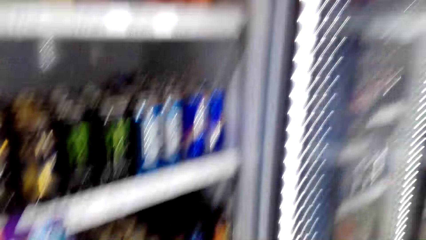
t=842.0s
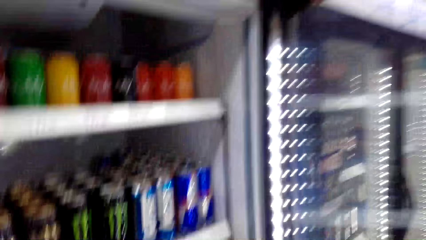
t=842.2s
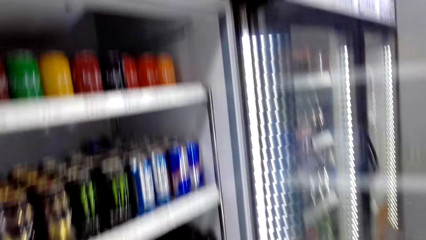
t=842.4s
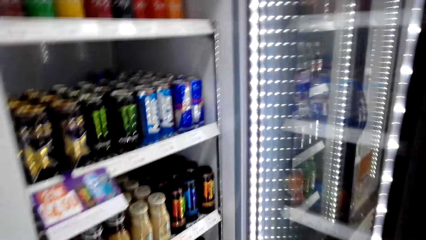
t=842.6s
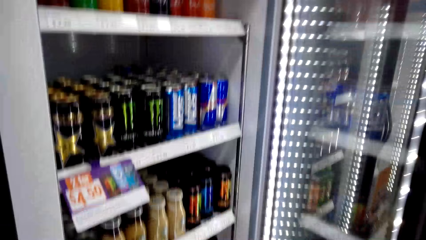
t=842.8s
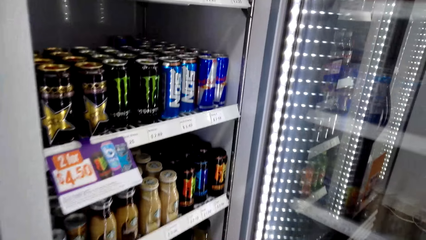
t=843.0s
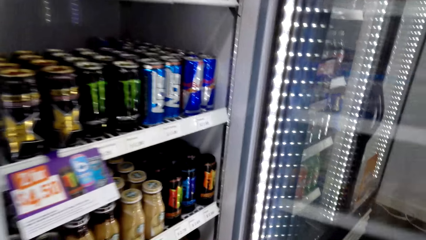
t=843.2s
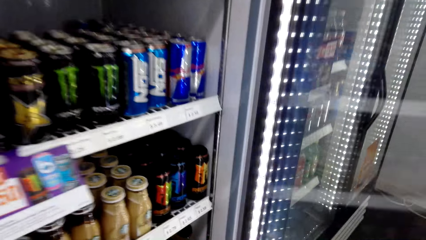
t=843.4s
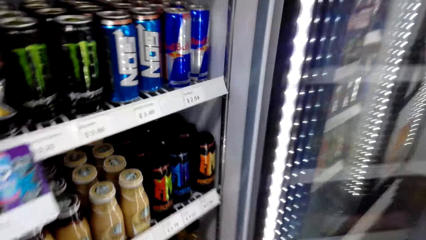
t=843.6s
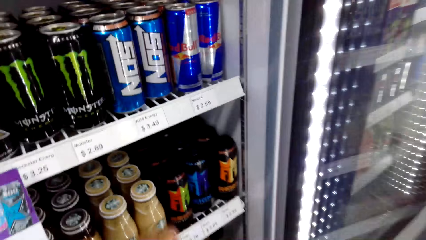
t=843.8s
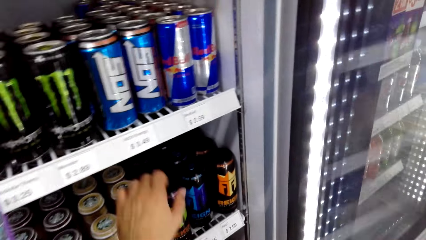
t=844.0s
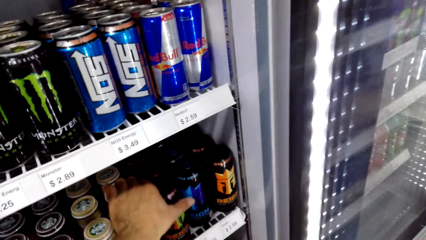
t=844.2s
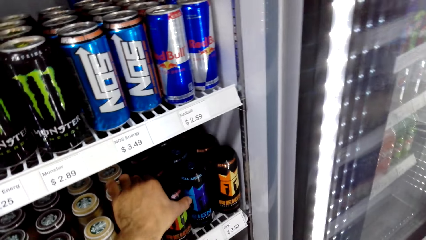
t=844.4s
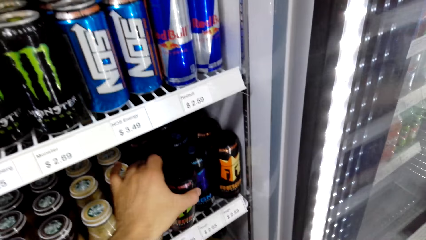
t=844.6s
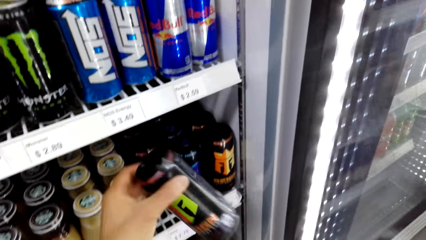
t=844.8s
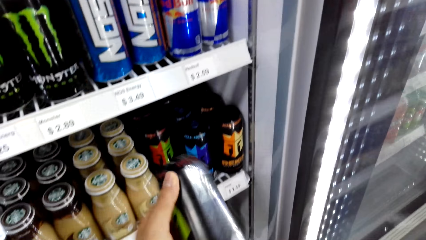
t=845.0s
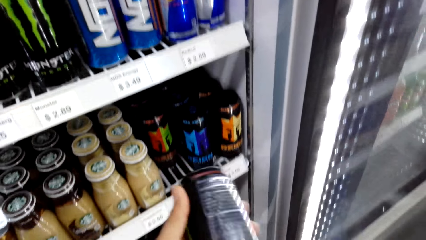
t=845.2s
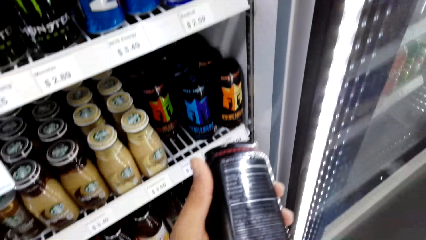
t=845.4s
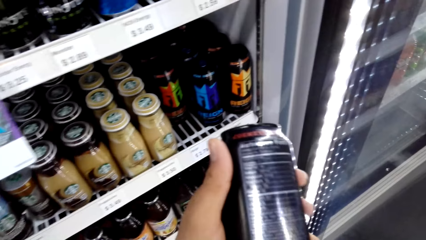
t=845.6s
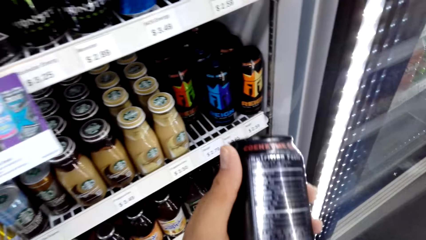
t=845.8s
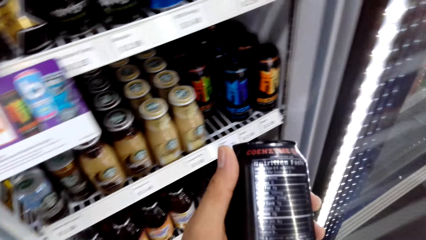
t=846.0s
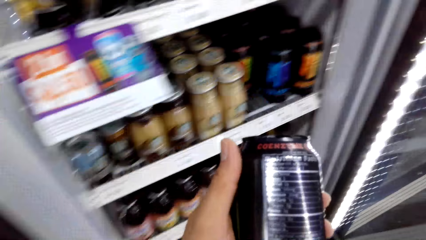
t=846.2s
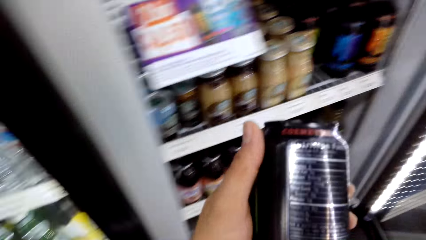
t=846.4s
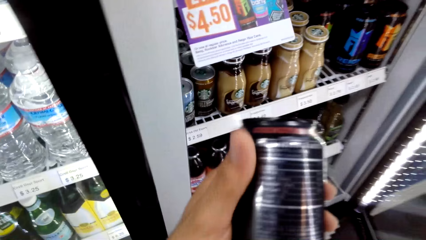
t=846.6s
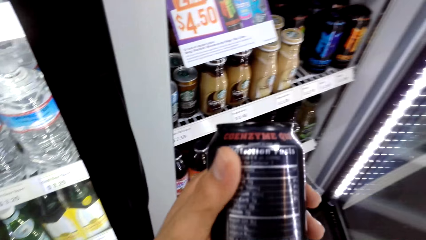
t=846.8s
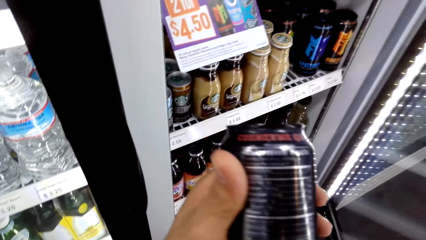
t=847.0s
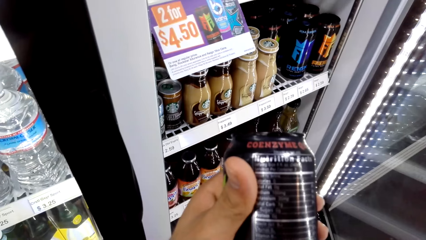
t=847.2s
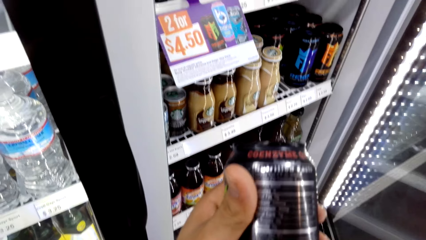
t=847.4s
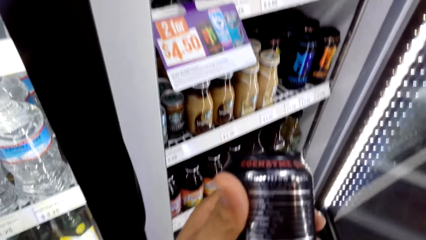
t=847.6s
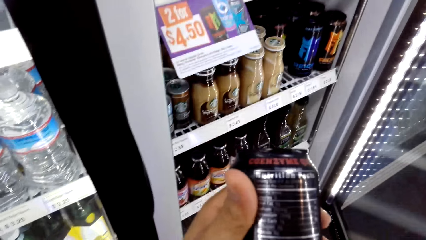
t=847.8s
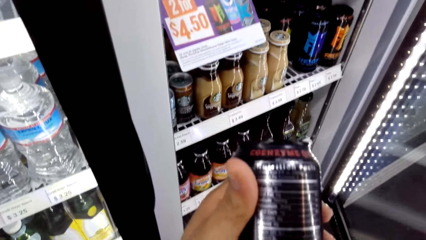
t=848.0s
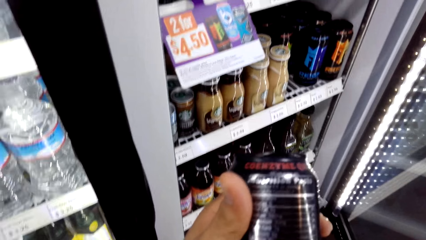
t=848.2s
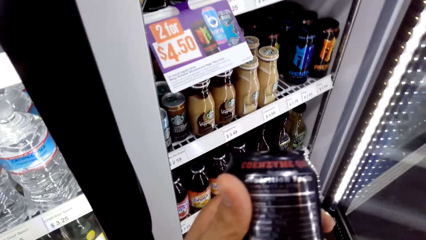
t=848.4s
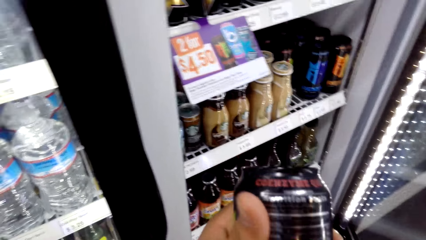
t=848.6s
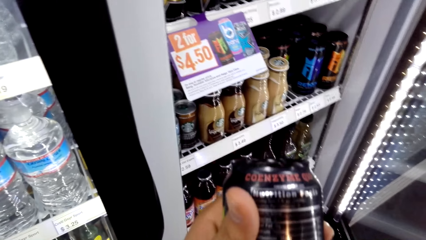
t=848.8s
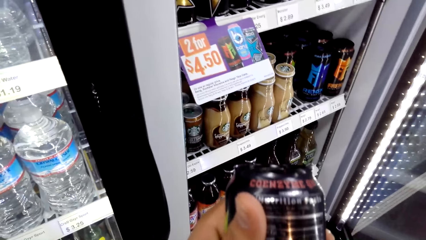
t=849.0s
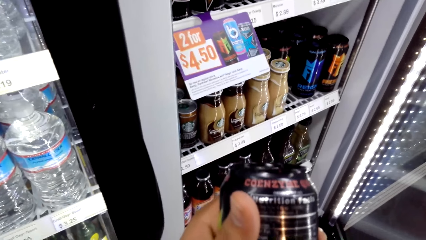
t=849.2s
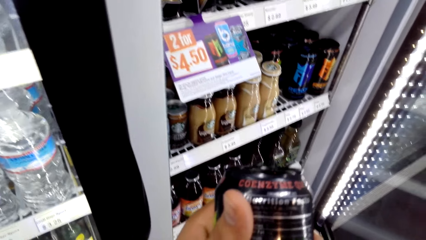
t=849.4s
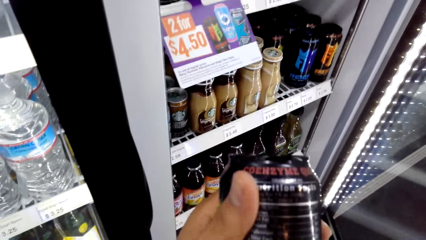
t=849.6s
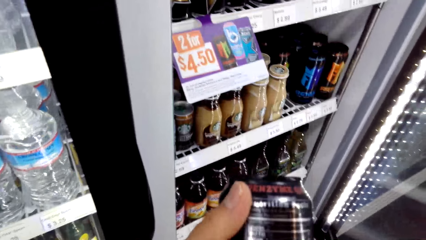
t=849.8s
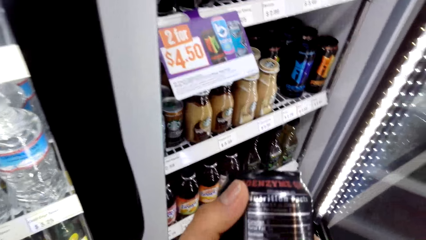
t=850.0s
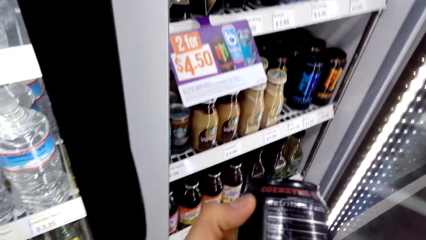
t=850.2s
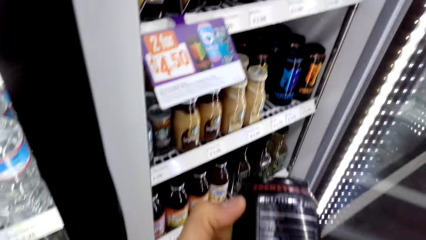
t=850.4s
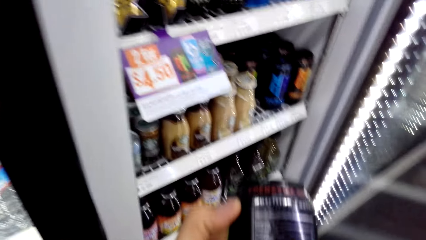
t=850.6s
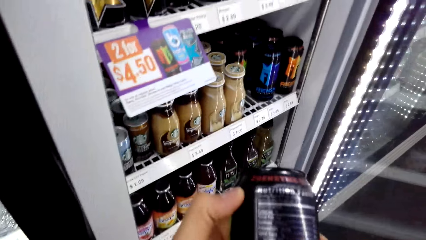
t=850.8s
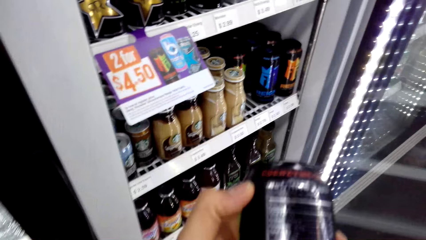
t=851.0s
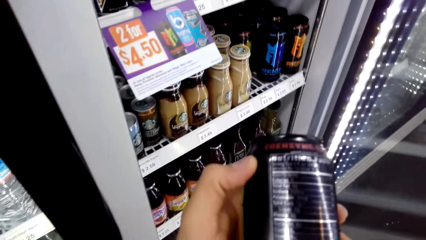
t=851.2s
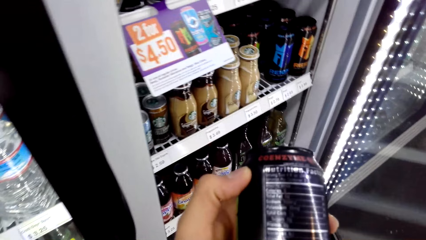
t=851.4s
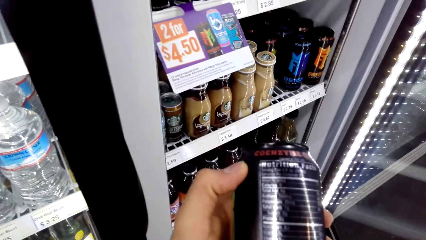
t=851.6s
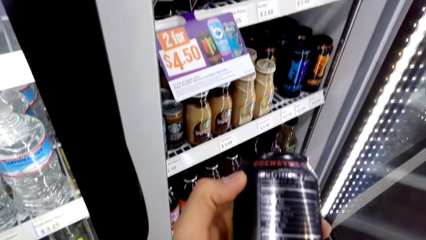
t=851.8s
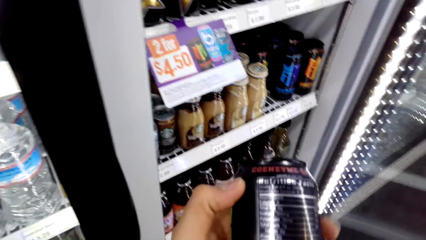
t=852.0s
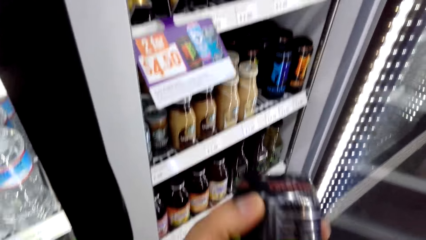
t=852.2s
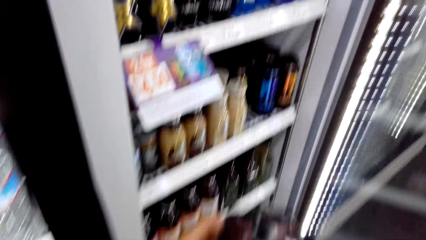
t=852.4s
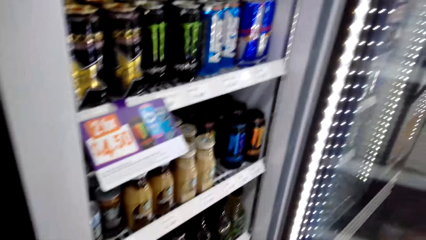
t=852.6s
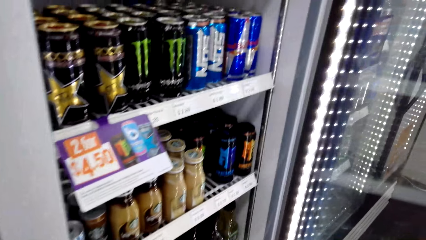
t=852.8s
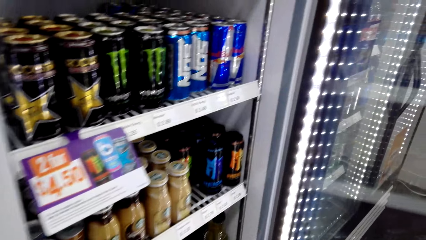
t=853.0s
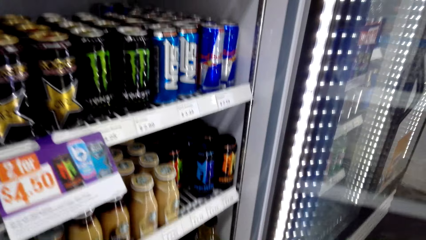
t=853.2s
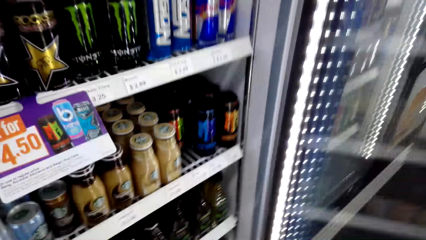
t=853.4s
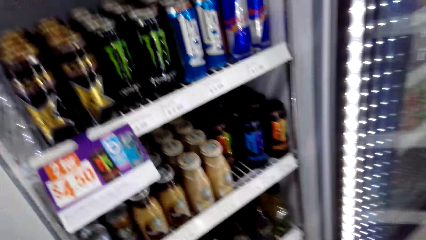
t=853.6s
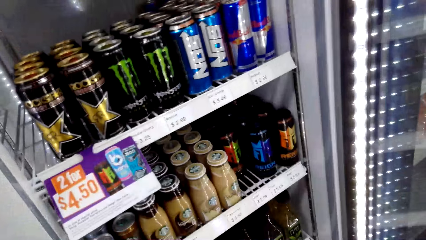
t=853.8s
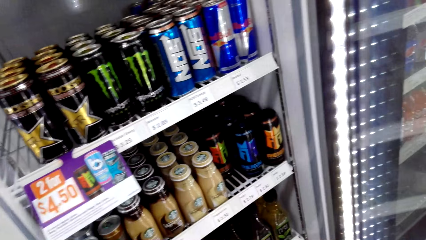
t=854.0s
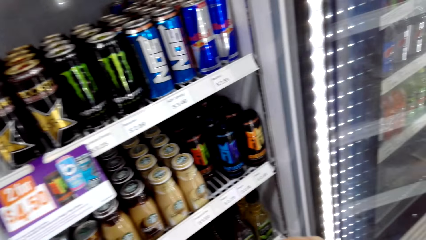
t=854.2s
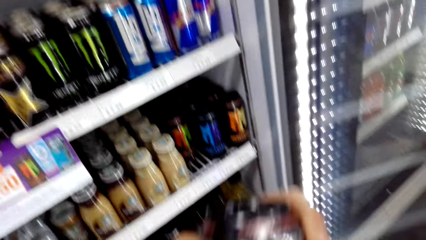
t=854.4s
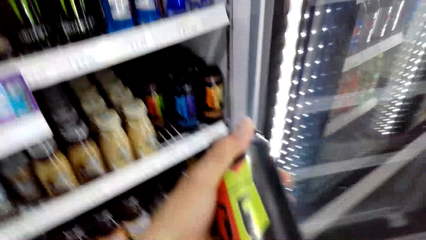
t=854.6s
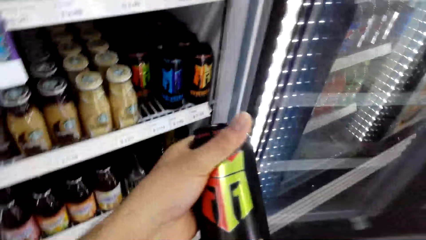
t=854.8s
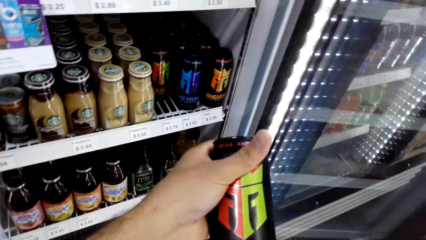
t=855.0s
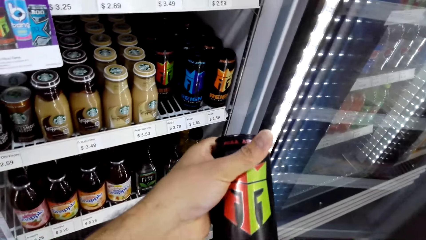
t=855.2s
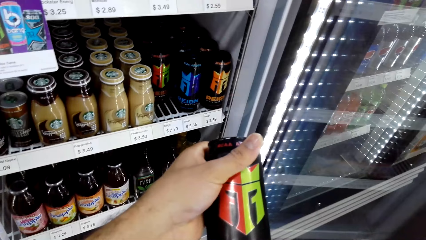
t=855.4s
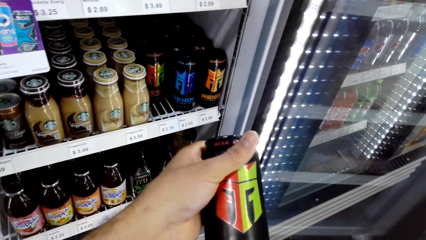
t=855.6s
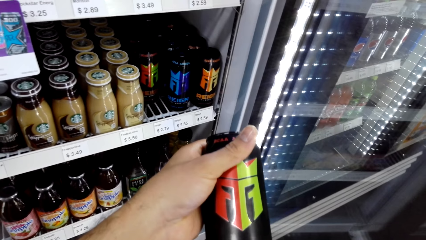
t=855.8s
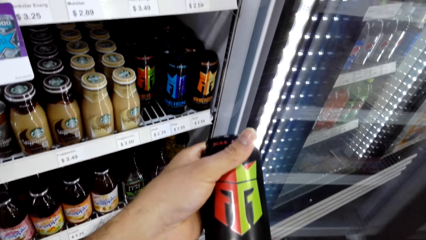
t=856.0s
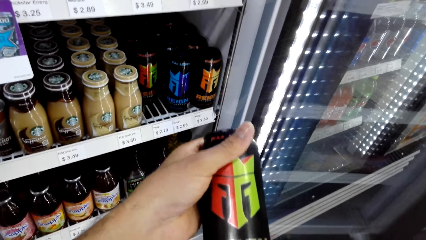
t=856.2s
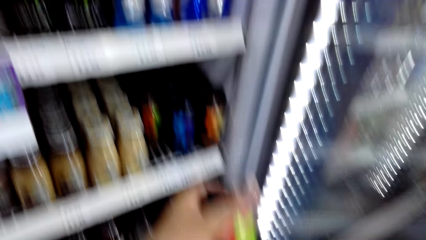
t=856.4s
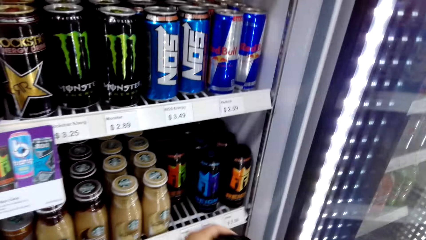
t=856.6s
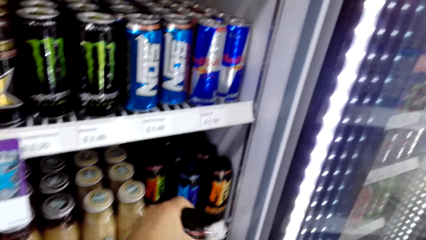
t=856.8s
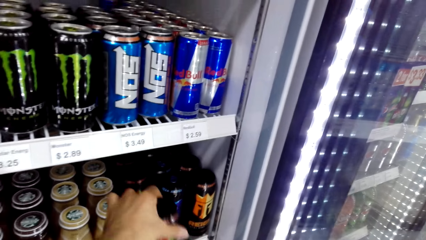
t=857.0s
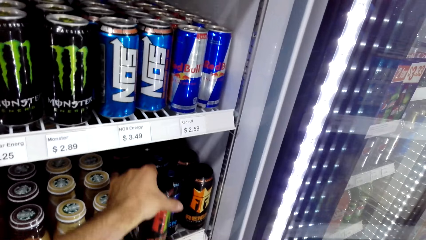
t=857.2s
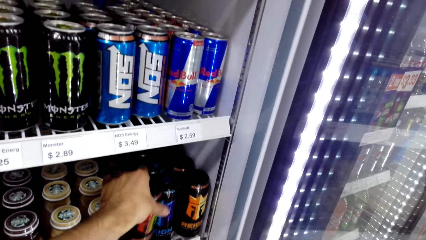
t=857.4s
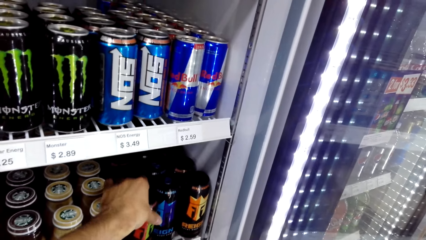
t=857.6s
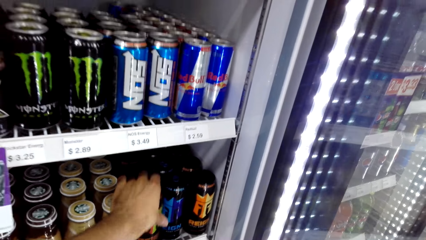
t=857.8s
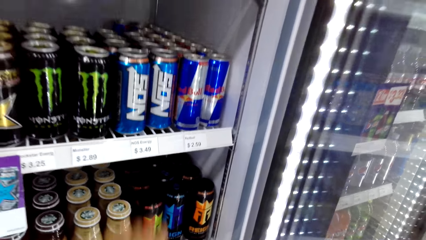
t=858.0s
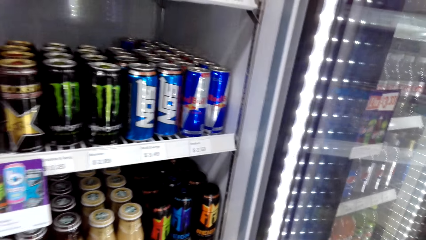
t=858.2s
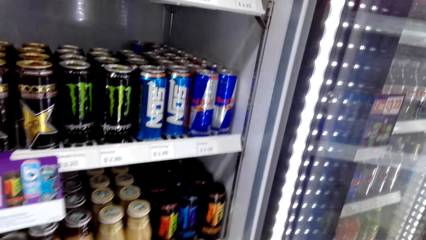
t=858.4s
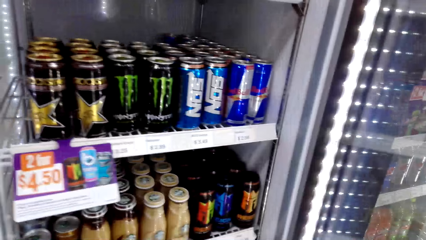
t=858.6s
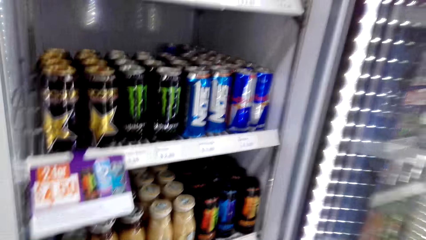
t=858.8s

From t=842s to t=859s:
The camera wearer picks a drink from the fridge. They look at the drink. They hold the drink. They put the drink back in the fridge.
